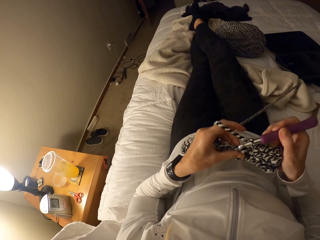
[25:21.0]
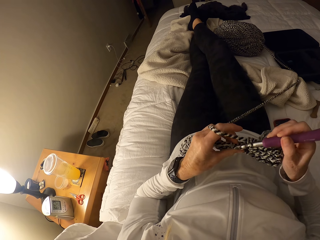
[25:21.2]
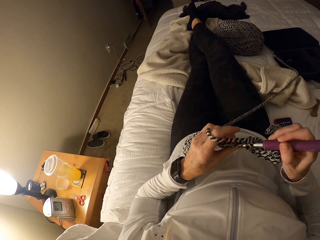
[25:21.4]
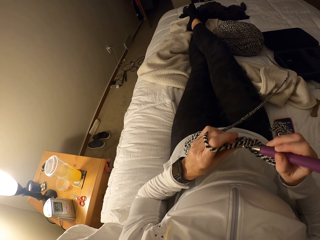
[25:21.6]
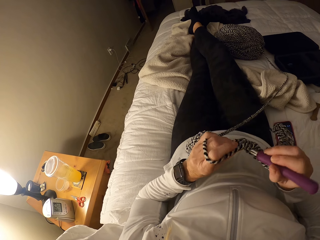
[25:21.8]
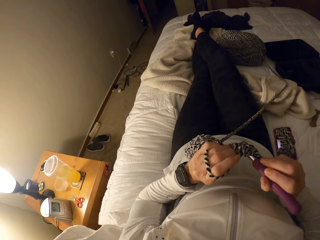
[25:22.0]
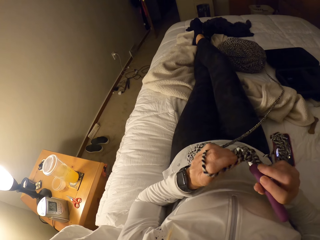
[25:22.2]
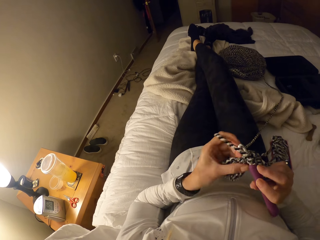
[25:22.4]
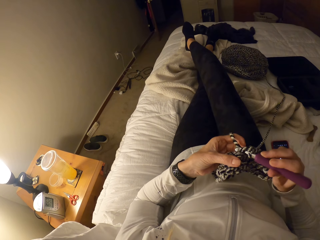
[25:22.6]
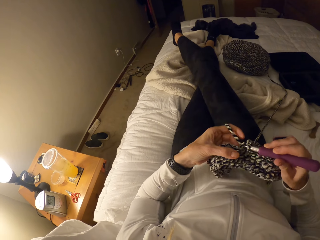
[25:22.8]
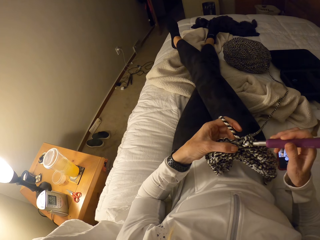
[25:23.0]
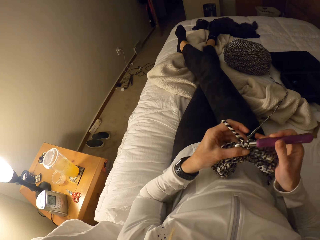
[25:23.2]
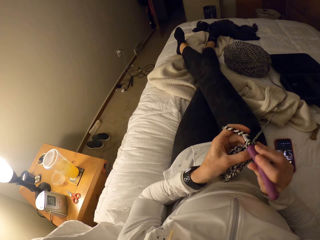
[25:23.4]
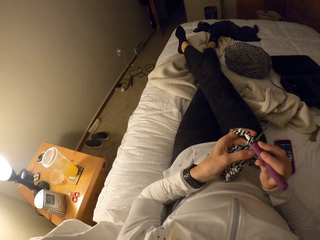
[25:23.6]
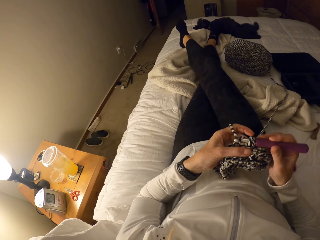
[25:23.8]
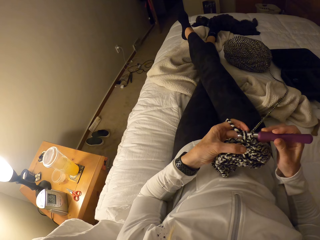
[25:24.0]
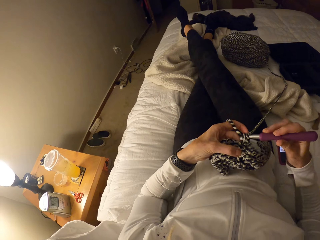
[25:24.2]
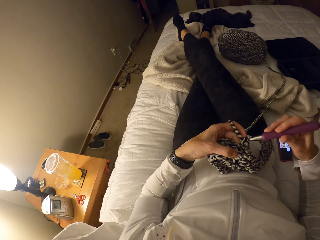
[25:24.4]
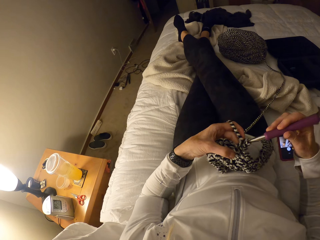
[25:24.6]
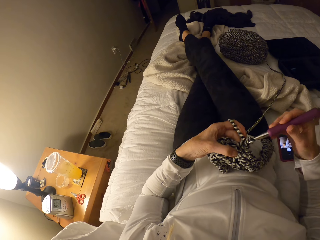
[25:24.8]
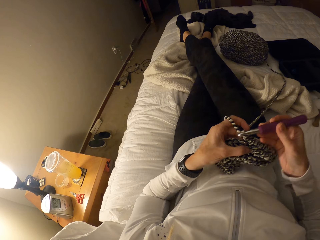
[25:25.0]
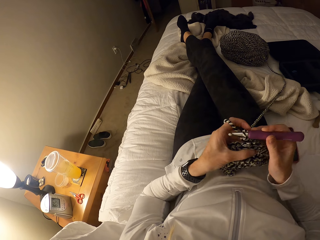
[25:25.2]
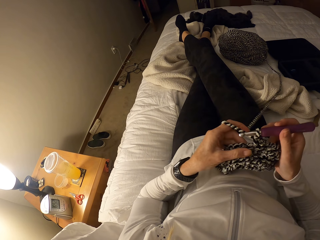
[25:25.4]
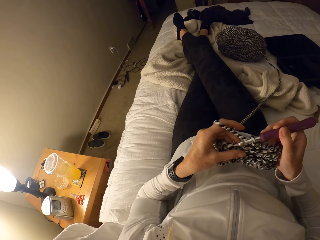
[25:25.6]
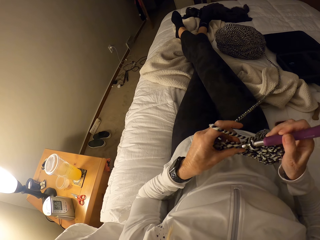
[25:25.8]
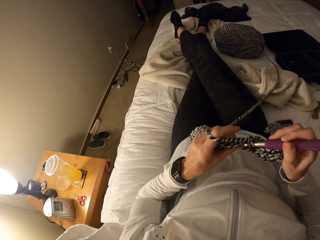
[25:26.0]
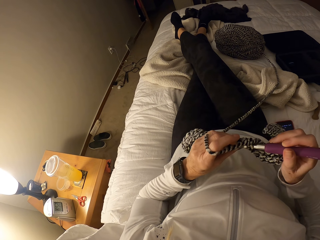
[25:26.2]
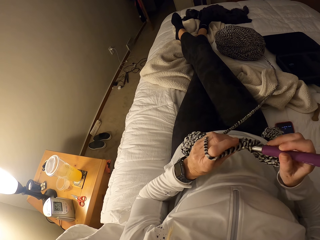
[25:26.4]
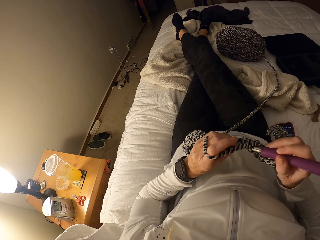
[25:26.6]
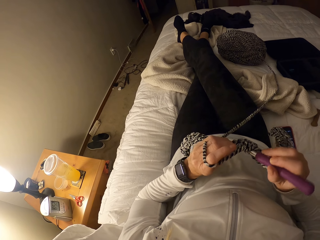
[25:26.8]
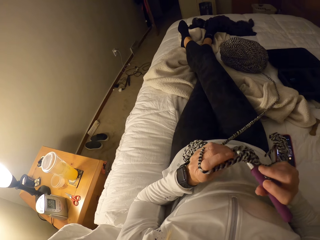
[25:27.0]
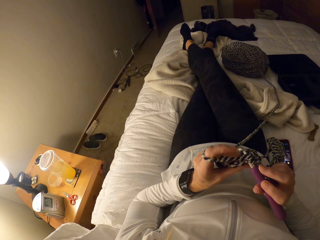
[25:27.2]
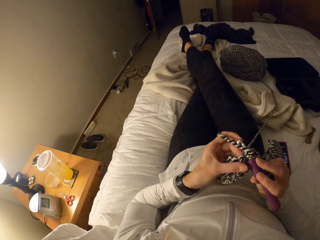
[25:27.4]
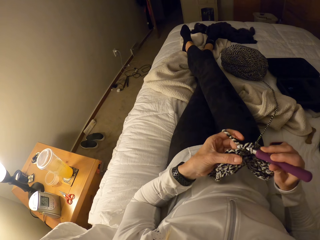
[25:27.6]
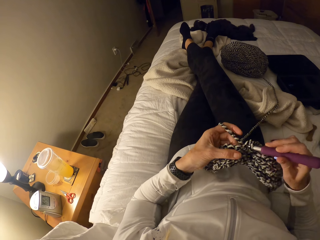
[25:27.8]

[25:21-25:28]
The camera wearer moves a leg.

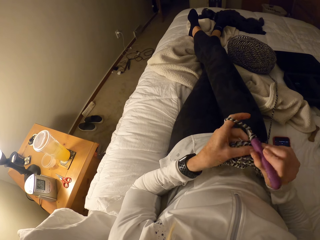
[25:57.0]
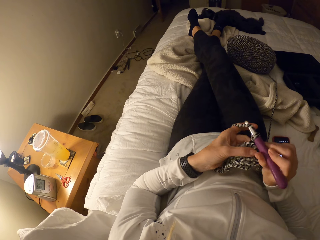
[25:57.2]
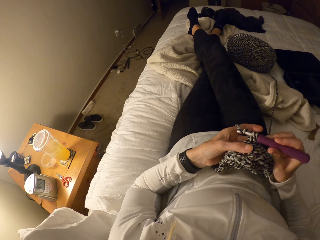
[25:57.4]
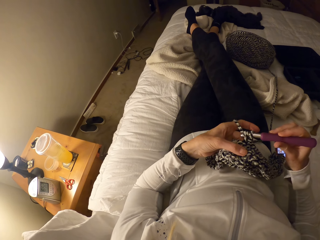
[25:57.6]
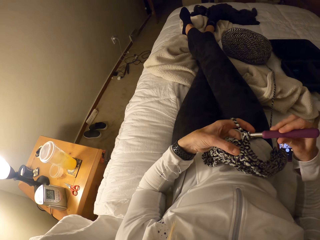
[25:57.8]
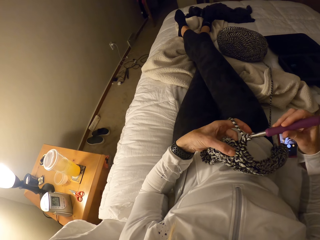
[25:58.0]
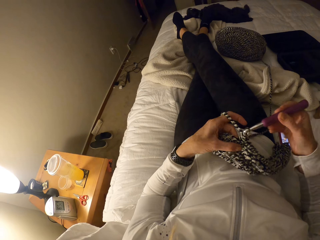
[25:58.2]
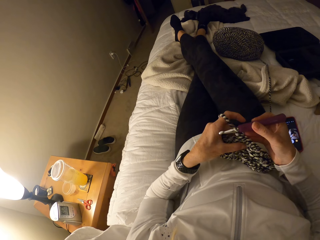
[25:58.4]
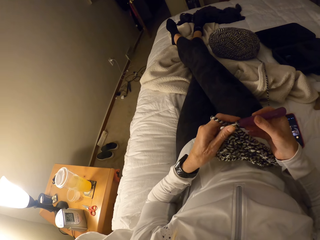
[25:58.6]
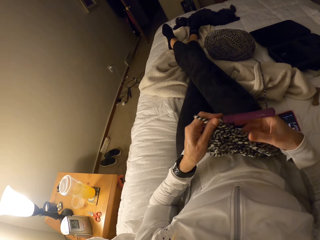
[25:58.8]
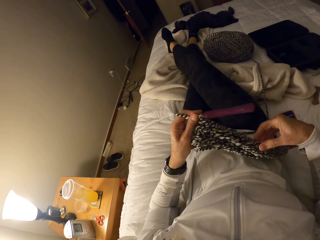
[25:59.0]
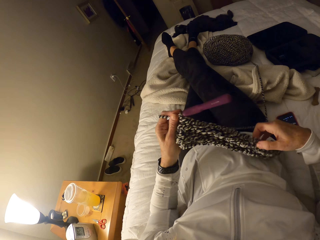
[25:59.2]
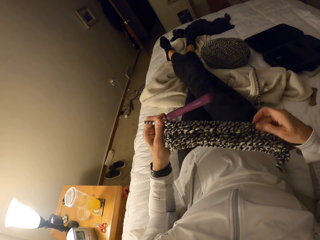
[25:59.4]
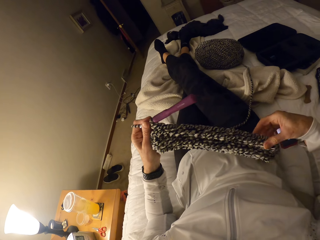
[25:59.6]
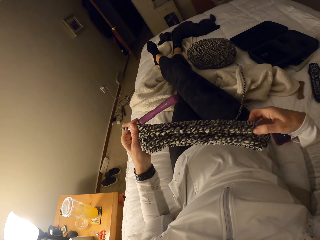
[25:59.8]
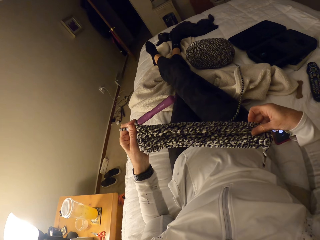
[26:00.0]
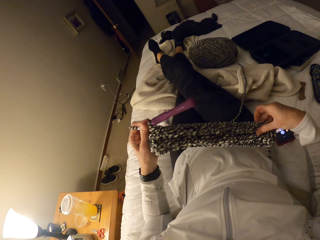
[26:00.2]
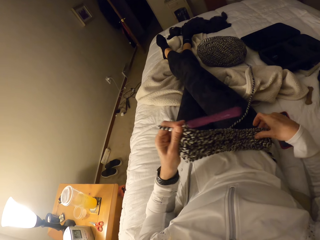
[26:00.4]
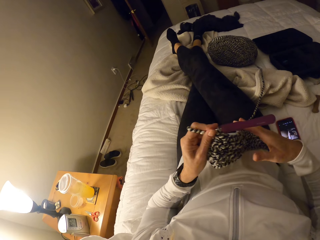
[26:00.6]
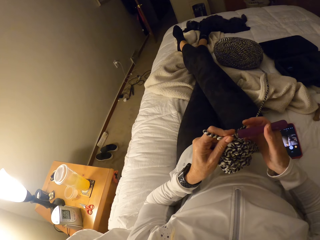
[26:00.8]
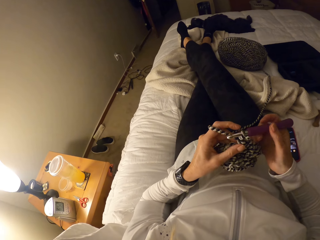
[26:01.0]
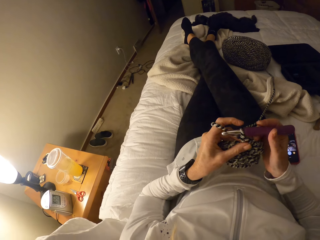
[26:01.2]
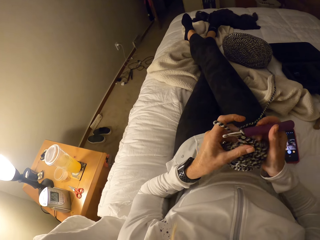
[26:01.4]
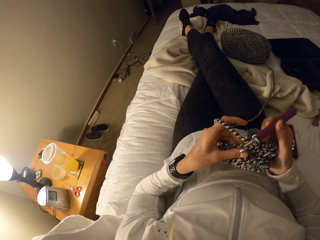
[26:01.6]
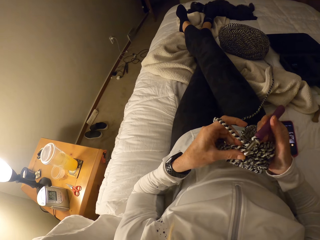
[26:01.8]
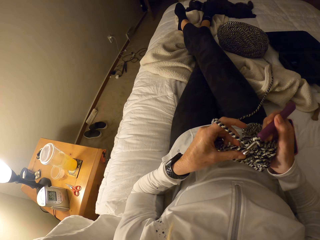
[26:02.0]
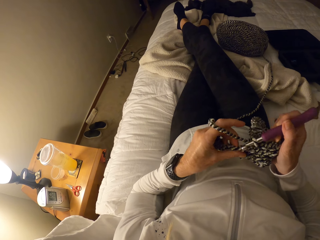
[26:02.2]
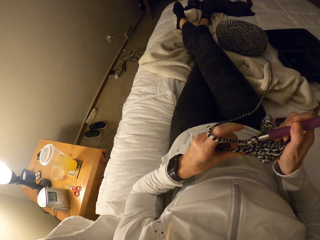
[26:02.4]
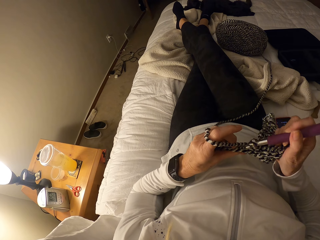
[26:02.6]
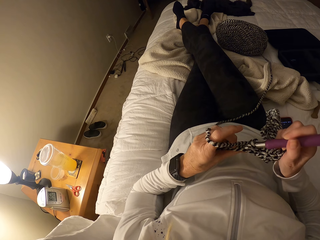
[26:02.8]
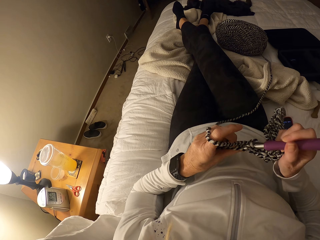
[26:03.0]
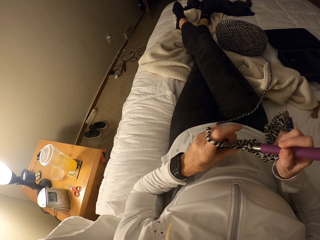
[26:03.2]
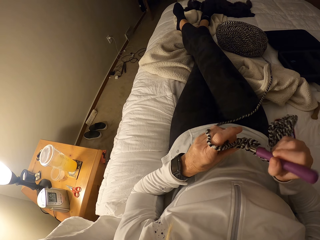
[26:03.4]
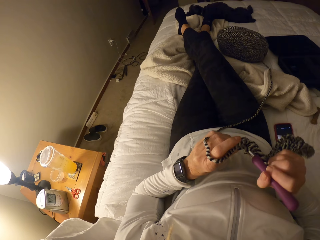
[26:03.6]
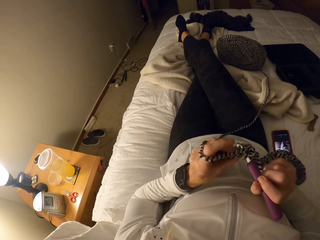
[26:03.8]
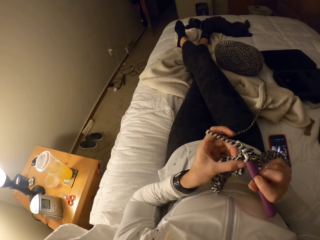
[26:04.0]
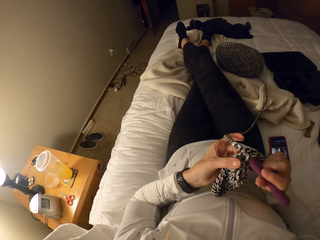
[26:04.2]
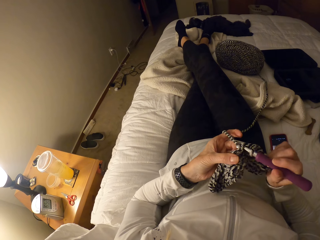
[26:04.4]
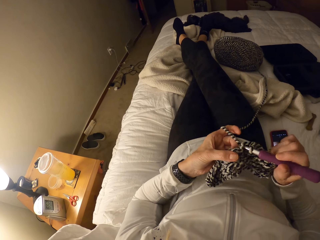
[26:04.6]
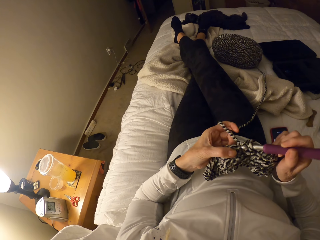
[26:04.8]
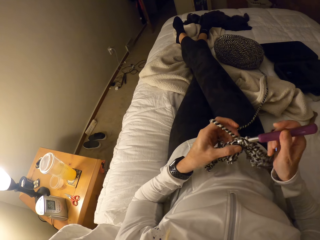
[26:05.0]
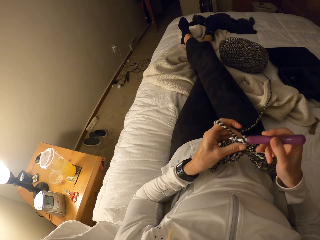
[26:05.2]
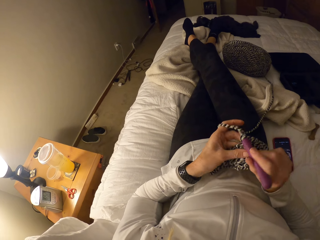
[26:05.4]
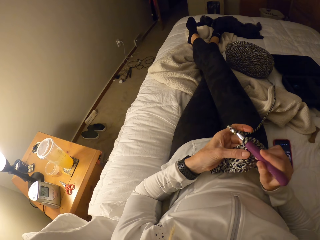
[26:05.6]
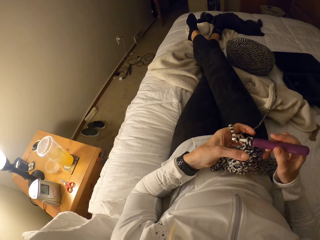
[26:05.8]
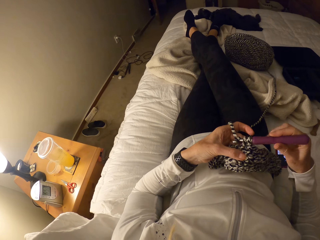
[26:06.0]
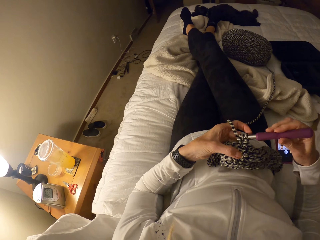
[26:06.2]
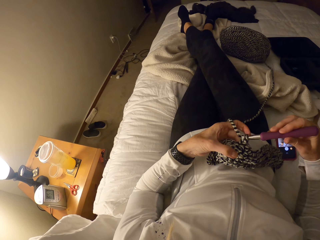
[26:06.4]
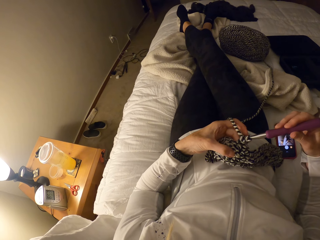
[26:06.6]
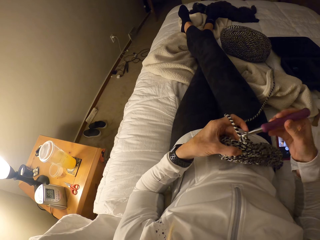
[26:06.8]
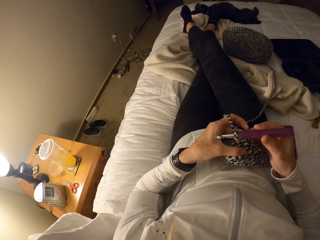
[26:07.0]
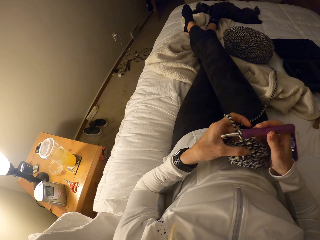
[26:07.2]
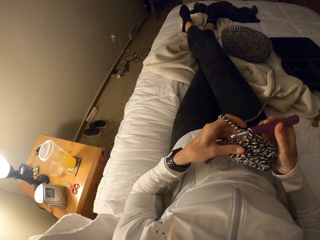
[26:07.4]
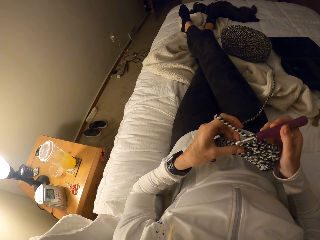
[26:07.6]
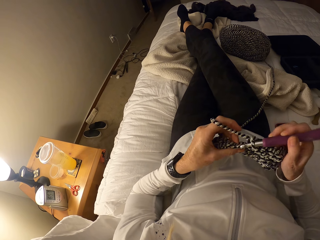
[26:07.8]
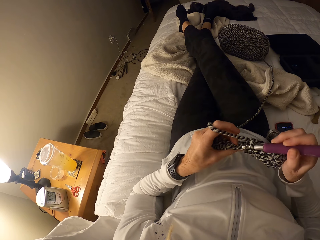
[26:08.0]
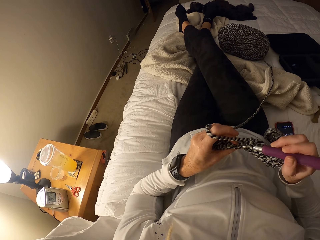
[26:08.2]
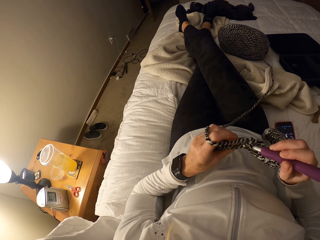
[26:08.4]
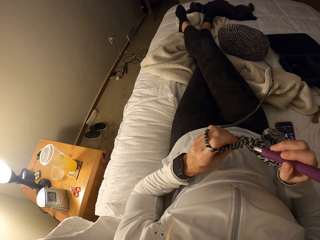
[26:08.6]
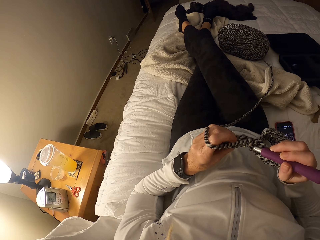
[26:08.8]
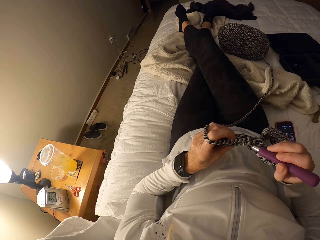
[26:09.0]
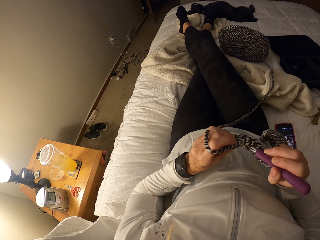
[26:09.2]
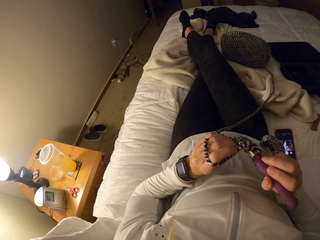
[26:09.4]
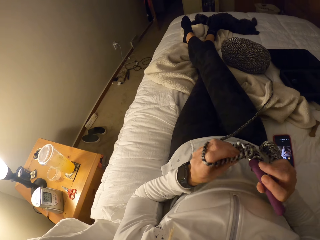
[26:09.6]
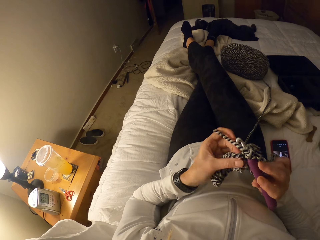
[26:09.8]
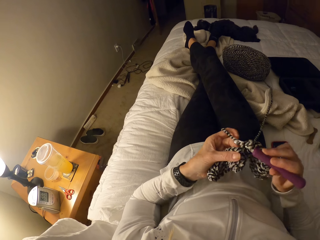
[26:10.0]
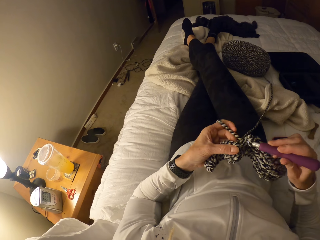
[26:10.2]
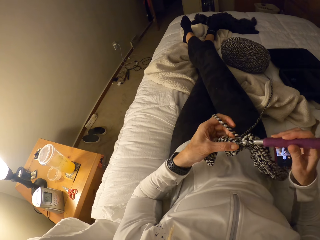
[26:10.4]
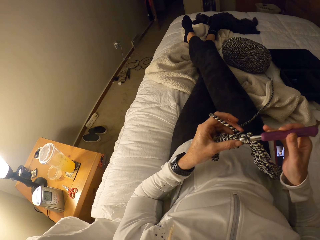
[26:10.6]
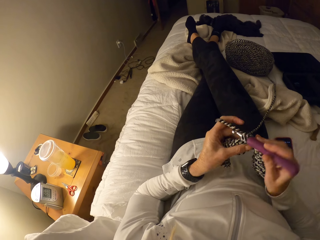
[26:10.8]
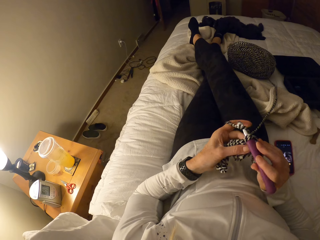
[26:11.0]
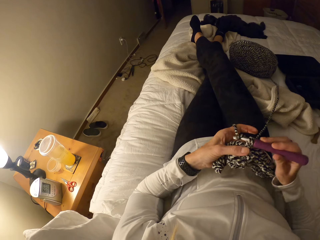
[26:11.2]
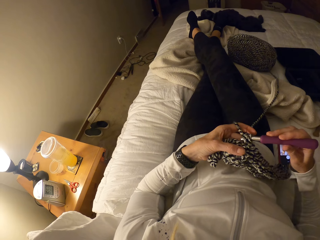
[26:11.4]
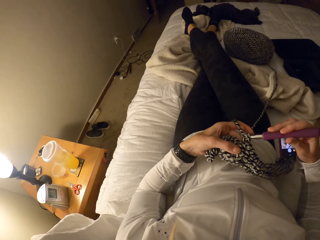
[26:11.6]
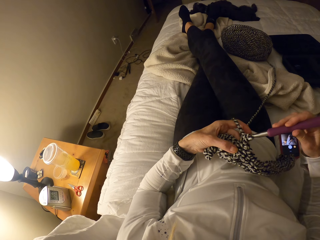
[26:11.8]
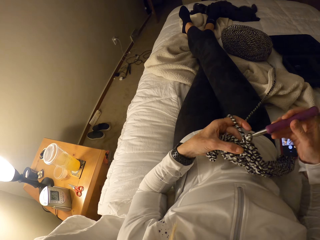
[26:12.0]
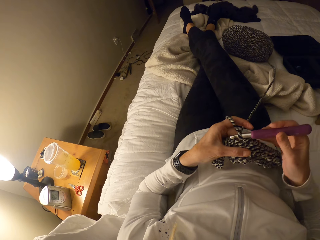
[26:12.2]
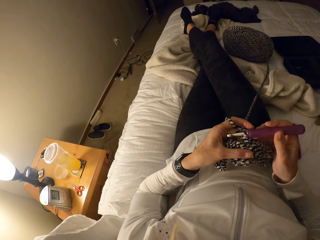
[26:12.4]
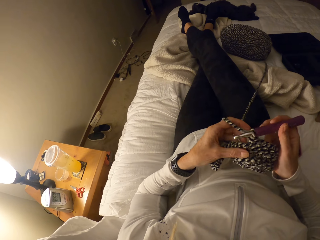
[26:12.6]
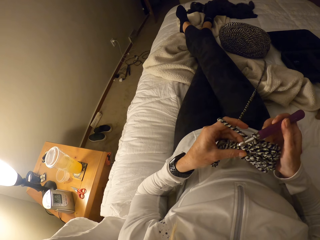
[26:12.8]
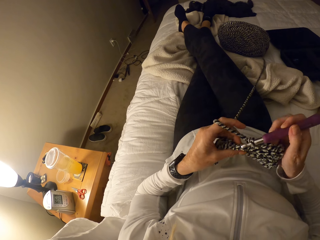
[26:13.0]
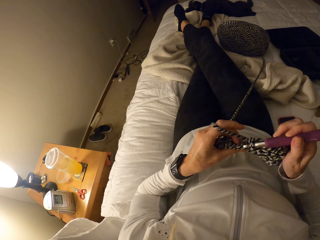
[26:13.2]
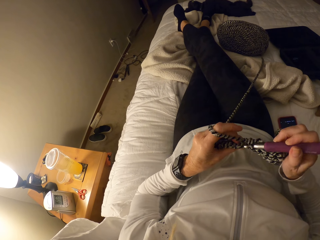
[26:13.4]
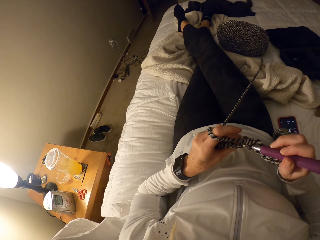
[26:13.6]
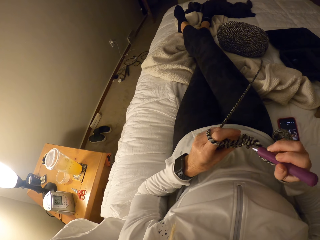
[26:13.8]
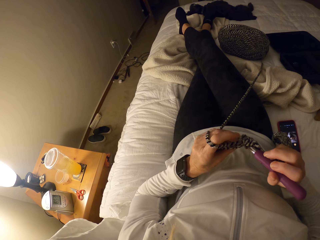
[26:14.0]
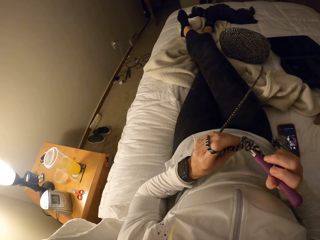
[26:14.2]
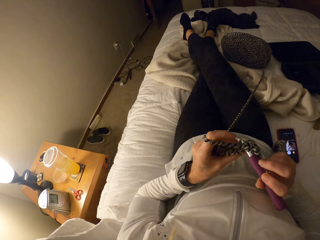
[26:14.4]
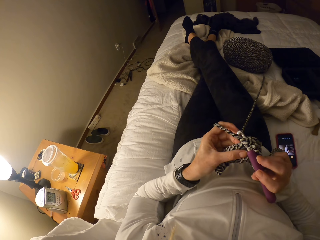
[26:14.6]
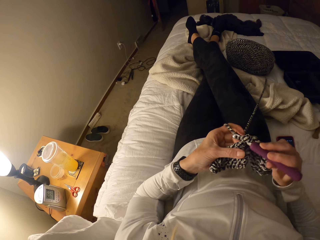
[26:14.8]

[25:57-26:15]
The camera wearer spreads out the crochet with her right hand. She holds up a fabric. She places the crochet on her body. She crochets with yarn and the crochet hook.
